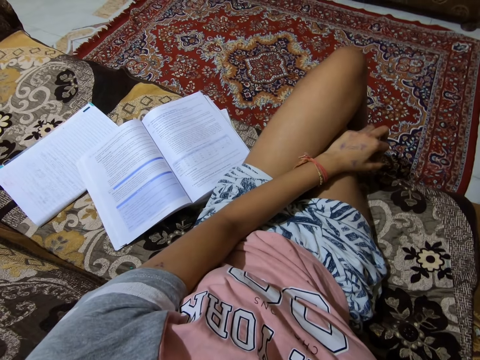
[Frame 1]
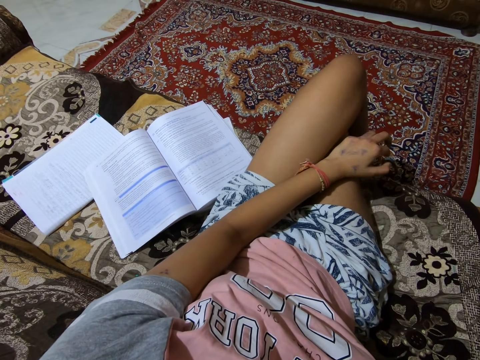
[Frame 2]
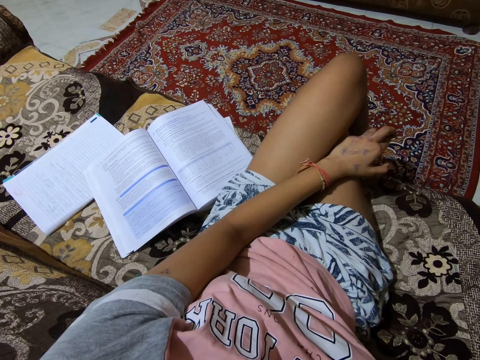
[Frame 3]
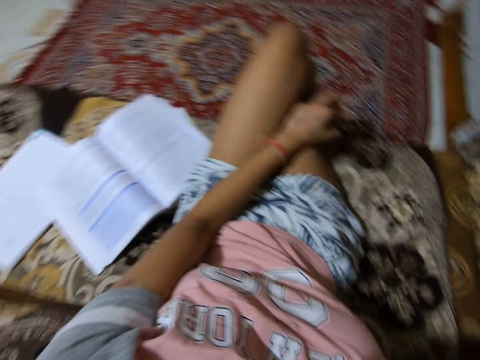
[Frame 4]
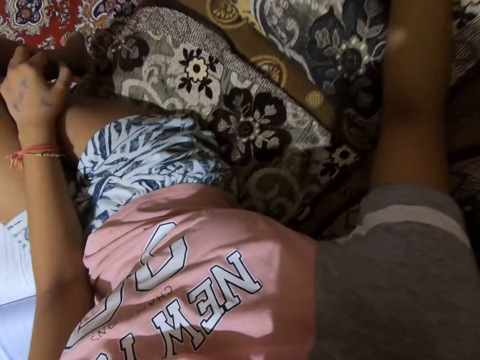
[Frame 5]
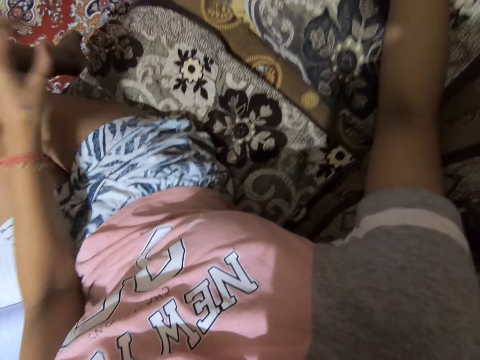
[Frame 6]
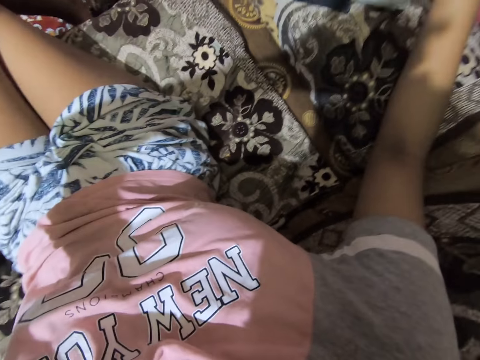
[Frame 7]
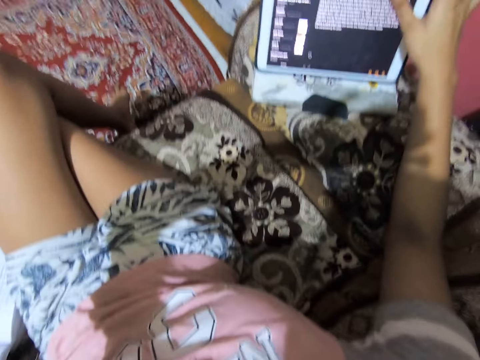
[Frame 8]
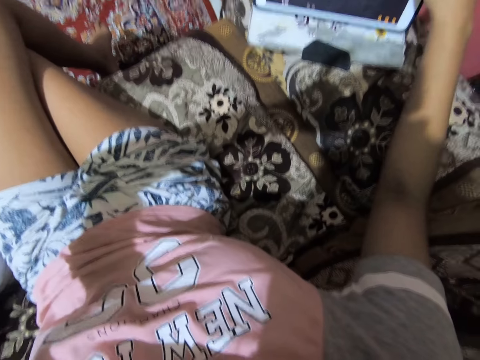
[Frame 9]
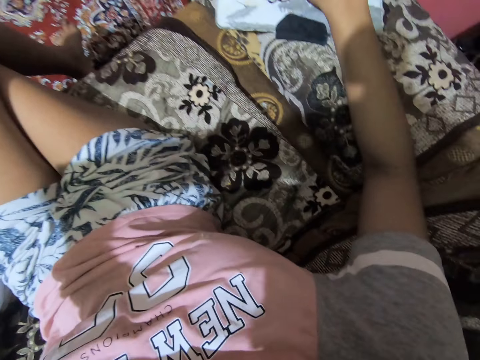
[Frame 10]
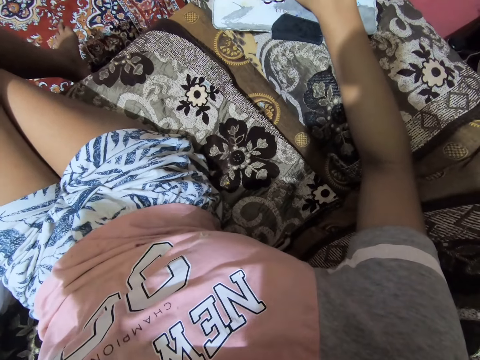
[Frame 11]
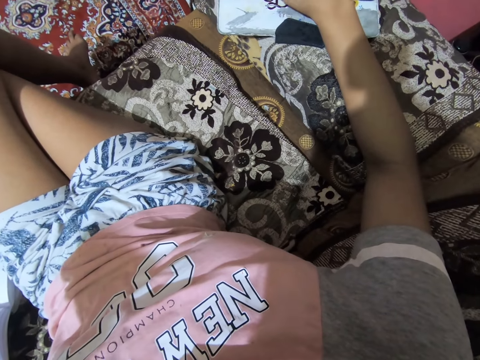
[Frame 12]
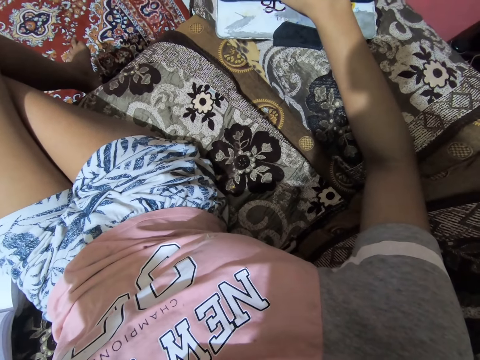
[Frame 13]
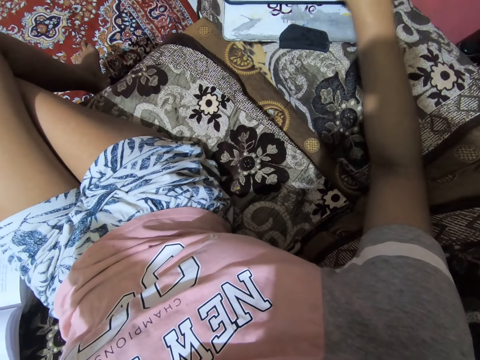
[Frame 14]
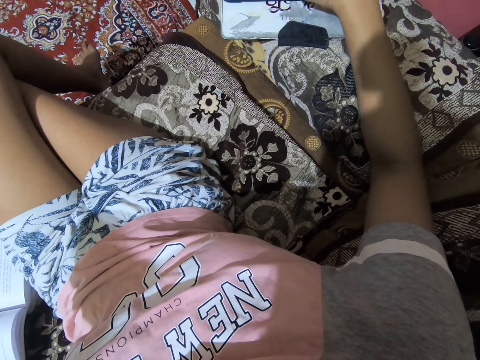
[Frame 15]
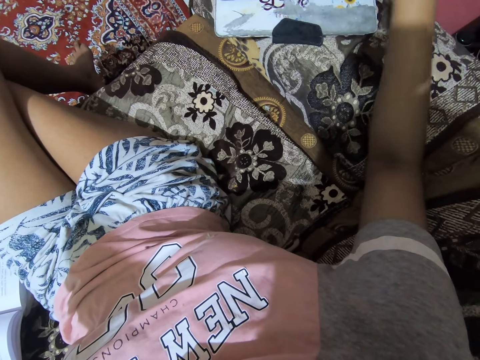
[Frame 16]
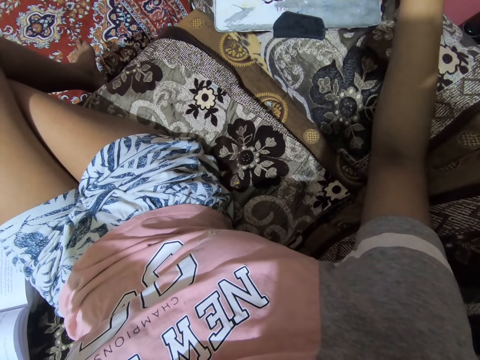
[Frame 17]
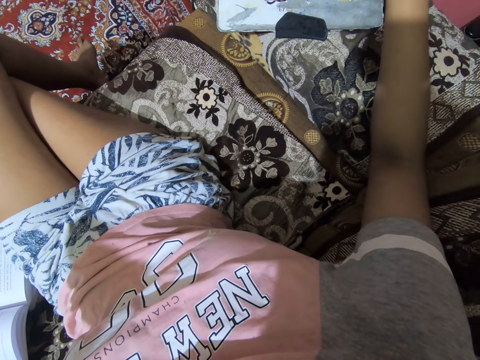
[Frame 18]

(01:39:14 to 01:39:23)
The camera wearer operates a tablet on the couch.

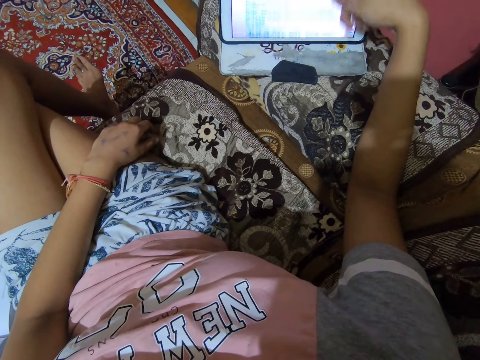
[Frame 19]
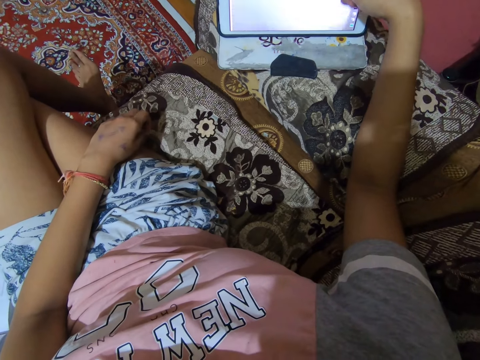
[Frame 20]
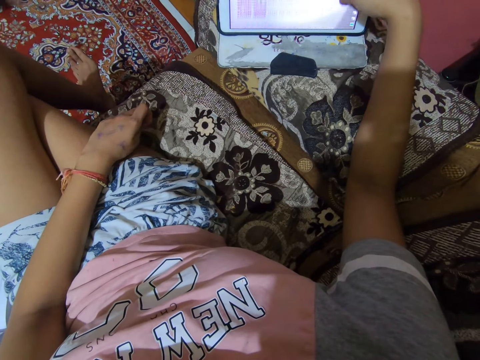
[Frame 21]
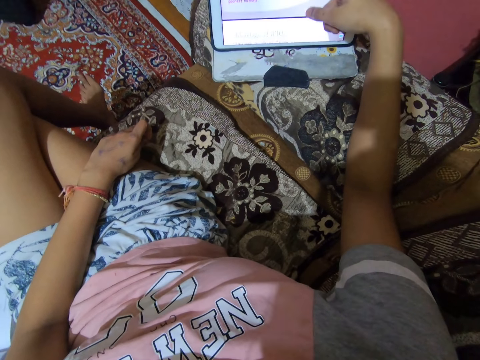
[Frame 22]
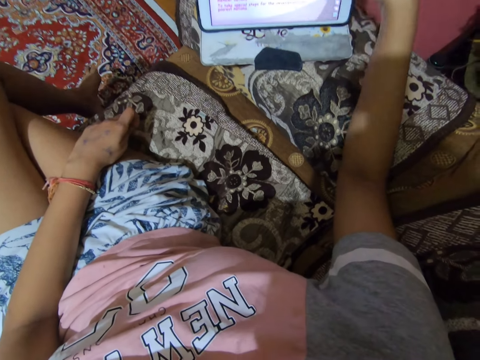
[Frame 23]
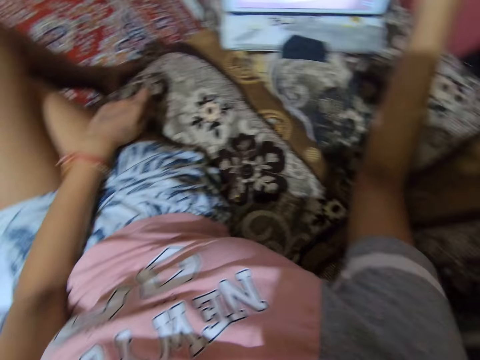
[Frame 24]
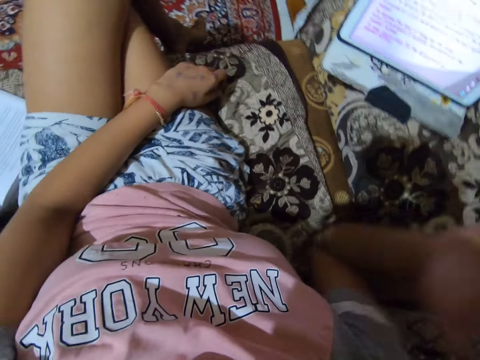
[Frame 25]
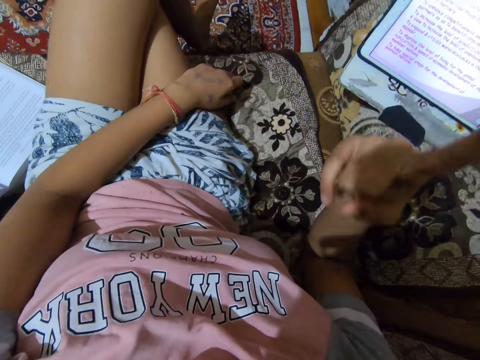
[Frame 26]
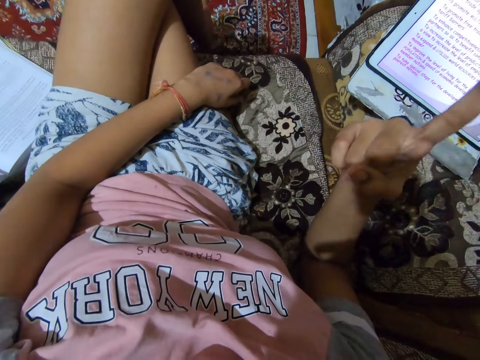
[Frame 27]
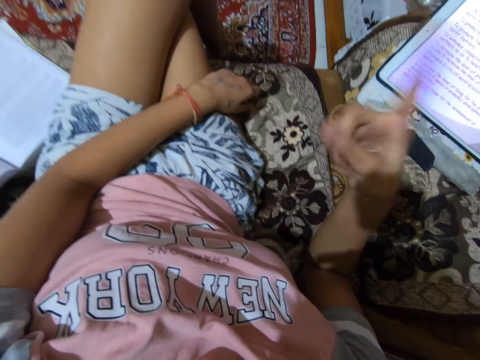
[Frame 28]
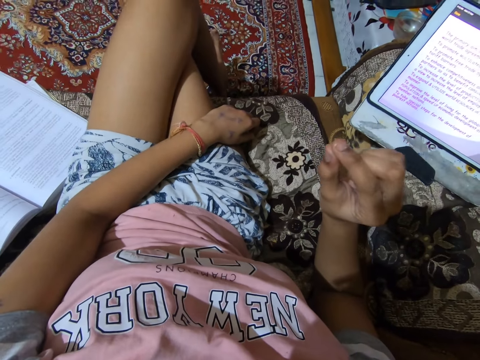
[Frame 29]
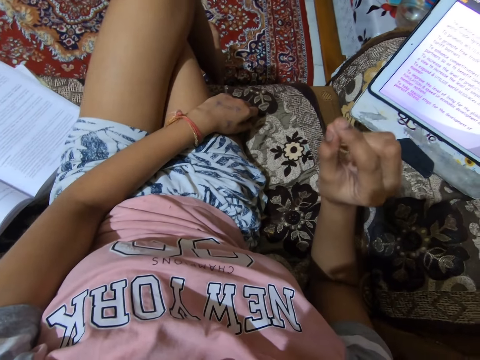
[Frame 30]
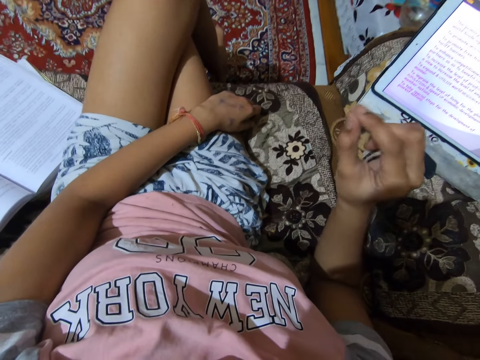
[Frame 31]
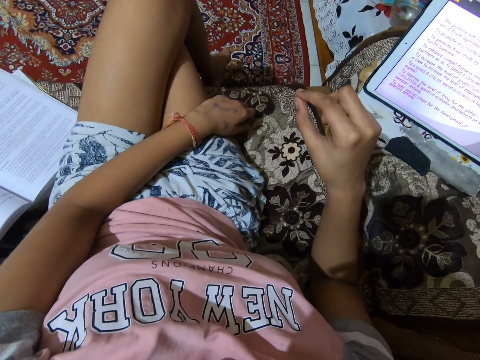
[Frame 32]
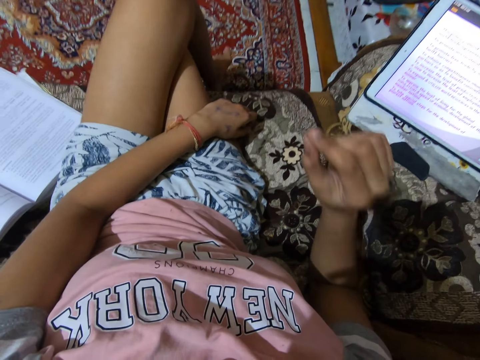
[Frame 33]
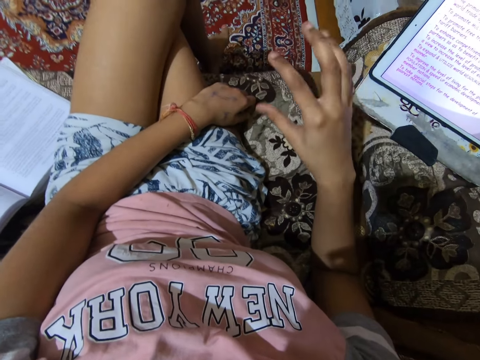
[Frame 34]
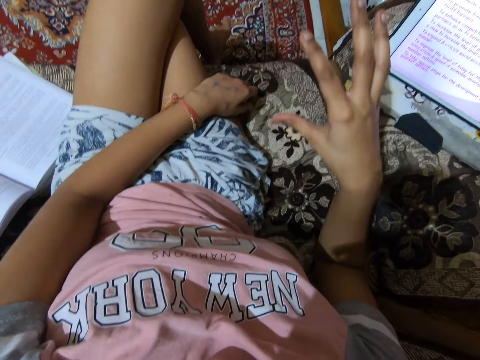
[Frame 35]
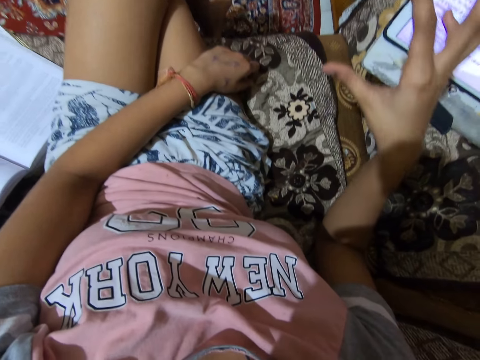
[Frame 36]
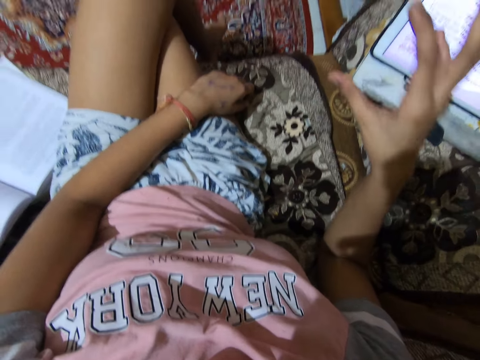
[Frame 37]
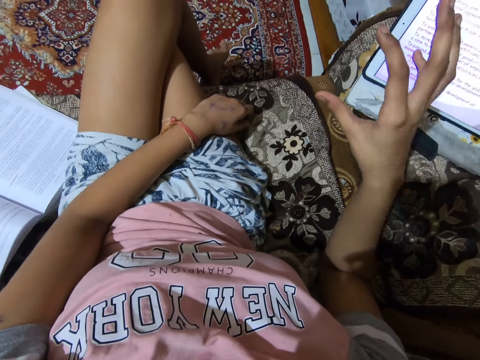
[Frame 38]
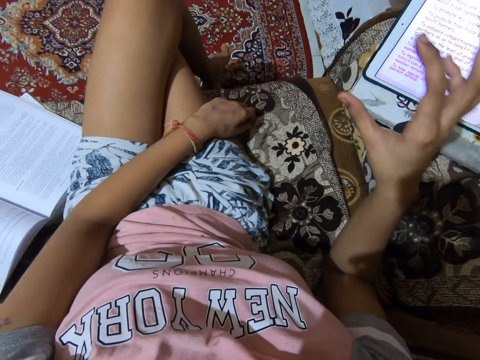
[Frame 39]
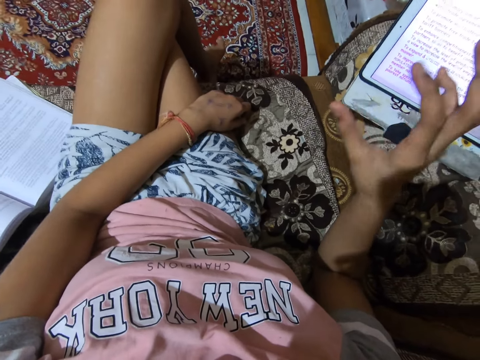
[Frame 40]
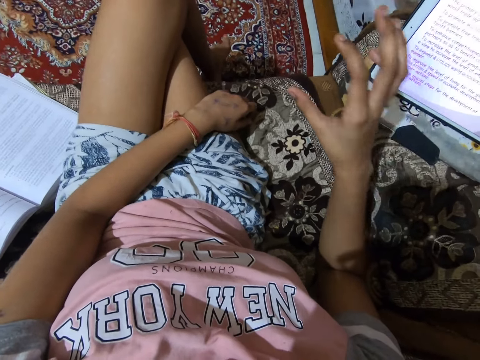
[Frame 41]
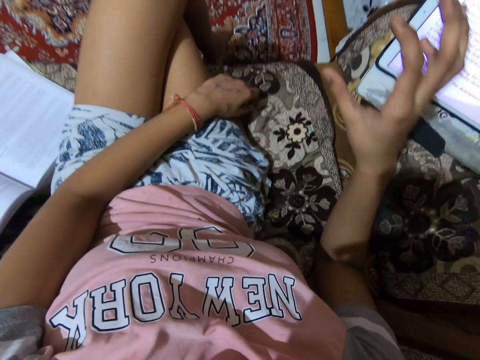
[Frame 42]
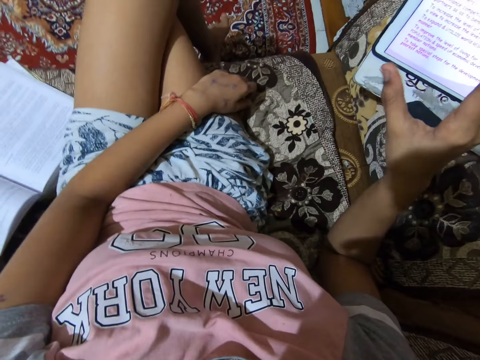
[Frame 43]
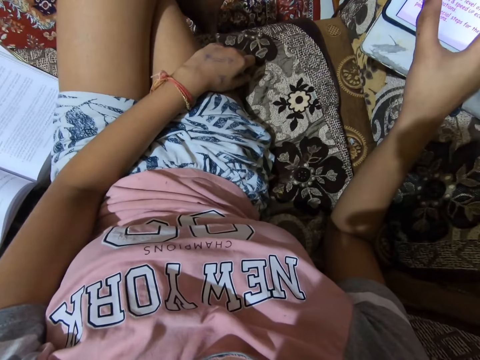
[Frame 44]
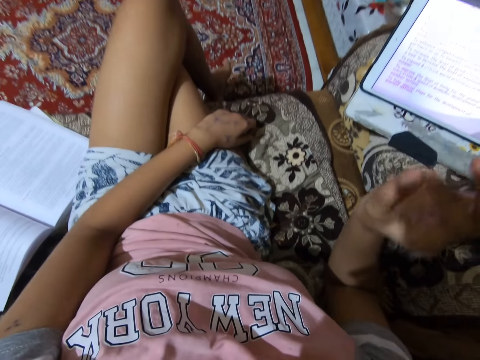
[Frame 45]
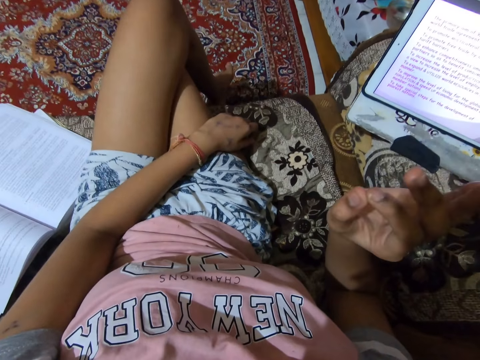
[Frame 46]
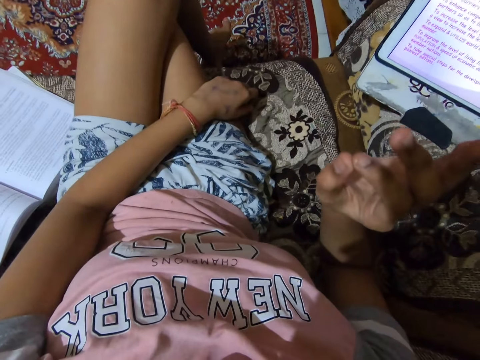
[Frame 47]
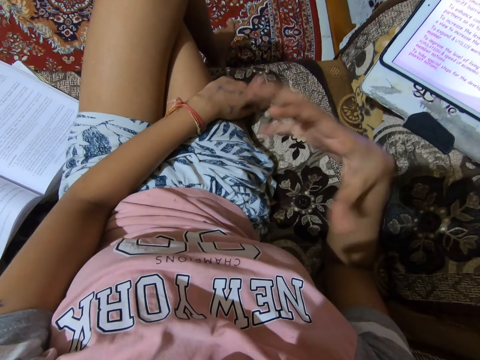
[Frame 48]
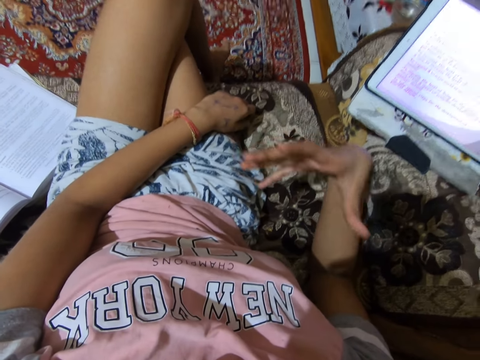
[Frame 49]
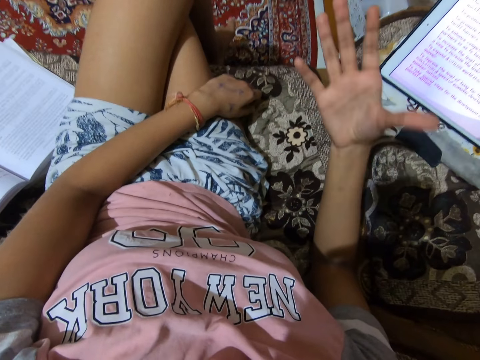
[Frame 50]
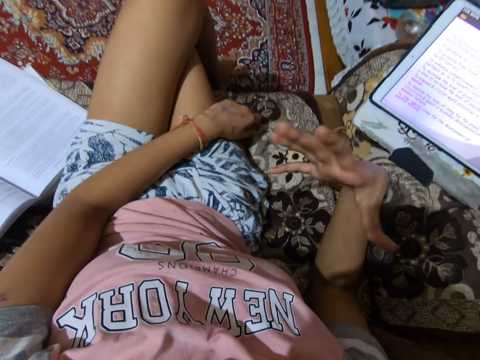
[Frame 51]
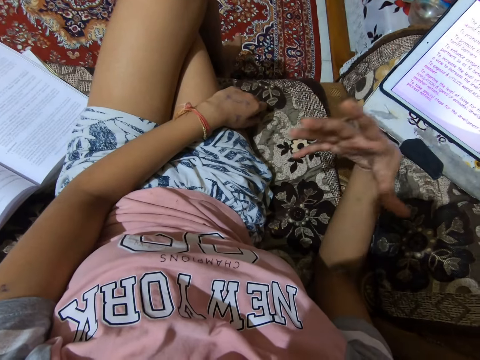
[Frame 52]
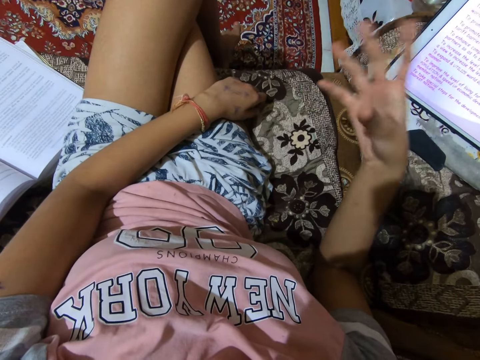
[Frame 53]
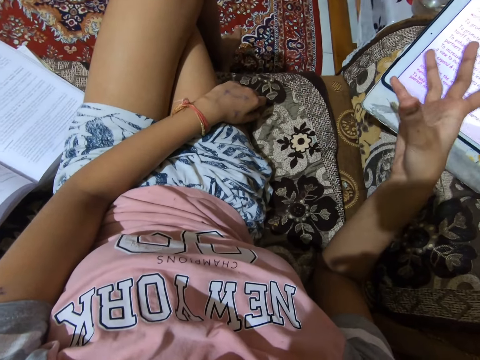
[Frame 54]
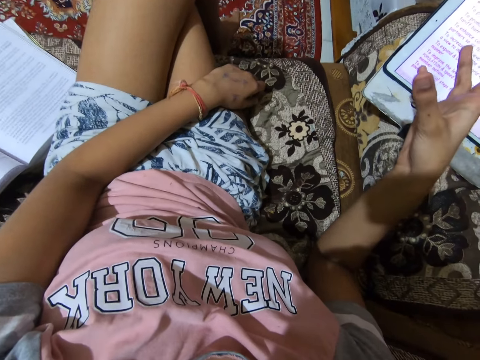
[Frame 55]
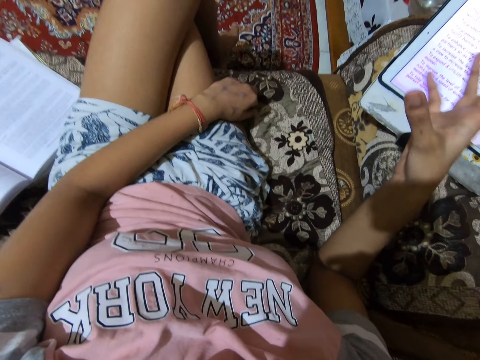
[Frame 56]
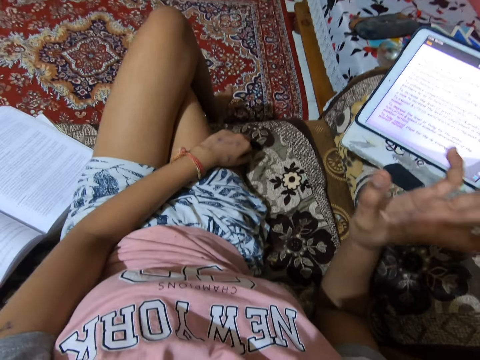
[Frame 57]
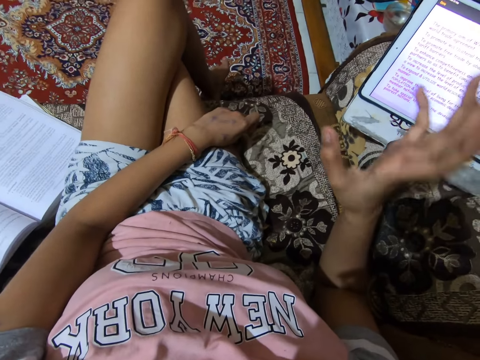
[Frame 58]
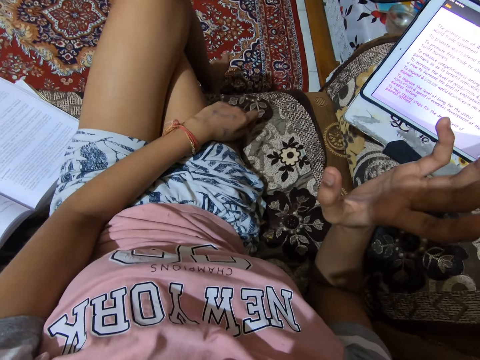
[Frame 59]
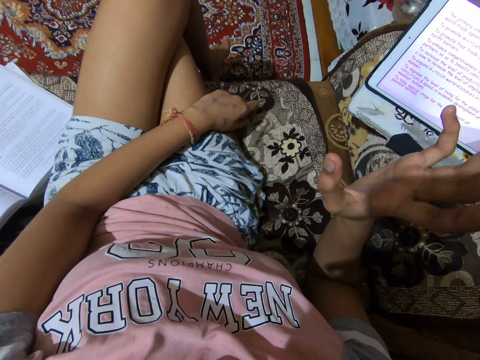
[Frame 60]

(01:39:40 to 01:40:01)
The camera wearer reads aloud from the tablet. She gesticulates with her right hand. She reads aloud from the tablet.
